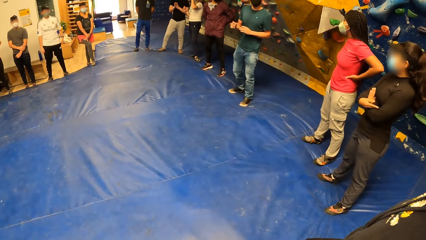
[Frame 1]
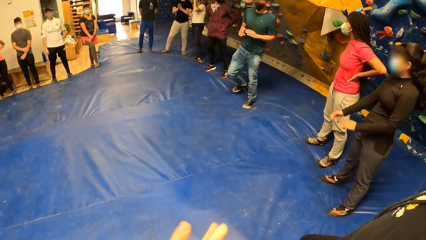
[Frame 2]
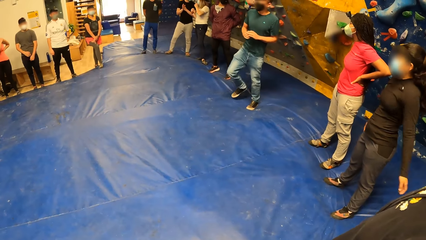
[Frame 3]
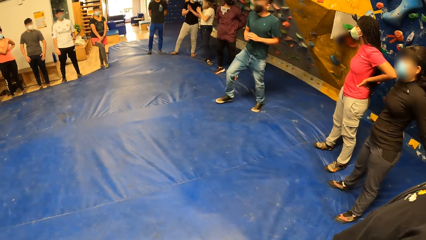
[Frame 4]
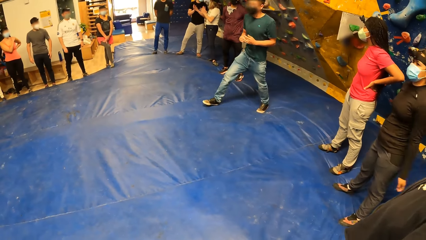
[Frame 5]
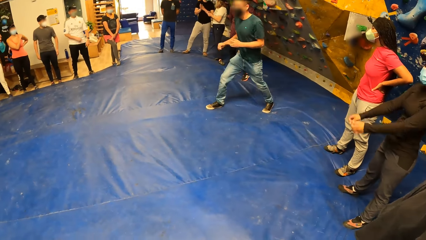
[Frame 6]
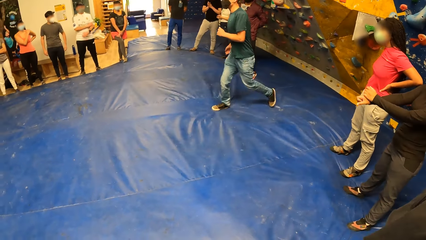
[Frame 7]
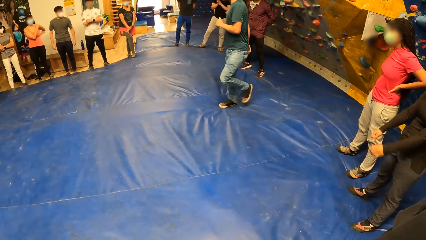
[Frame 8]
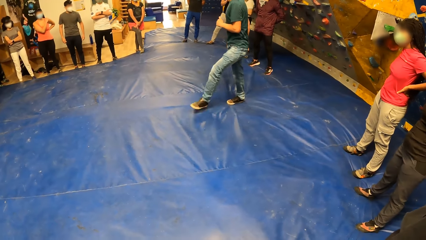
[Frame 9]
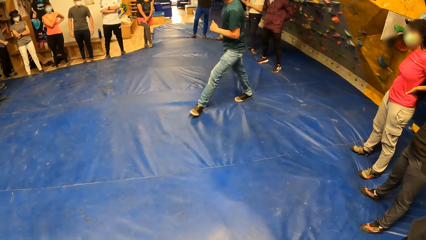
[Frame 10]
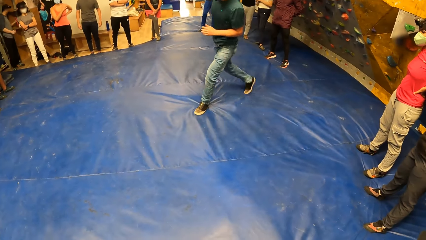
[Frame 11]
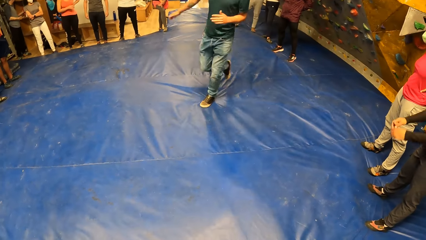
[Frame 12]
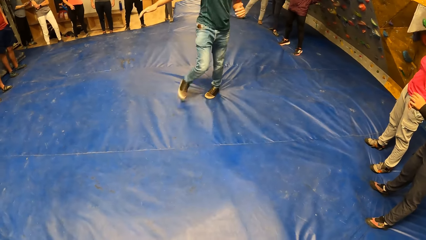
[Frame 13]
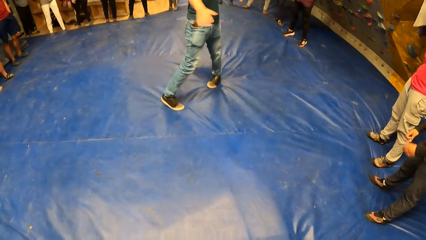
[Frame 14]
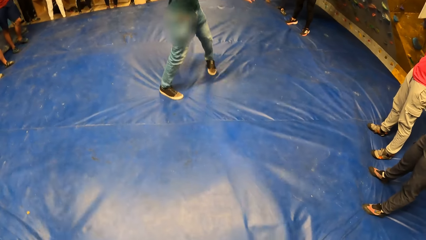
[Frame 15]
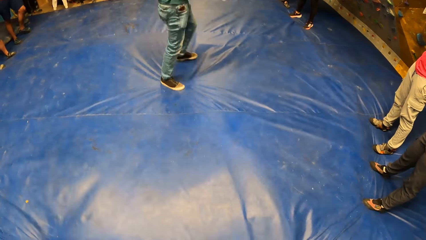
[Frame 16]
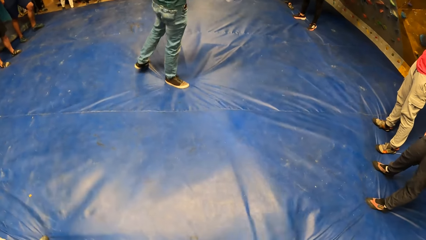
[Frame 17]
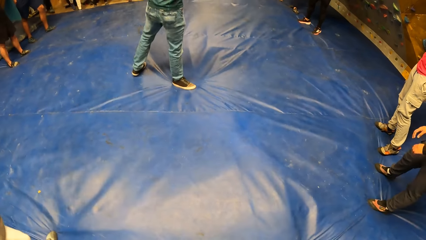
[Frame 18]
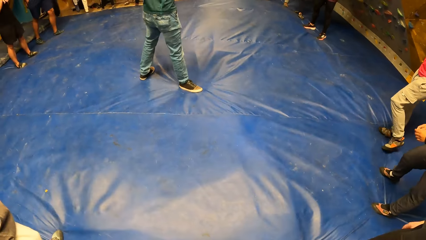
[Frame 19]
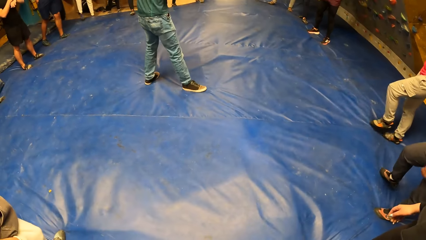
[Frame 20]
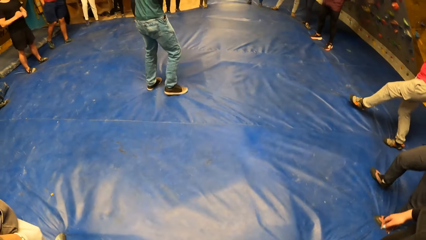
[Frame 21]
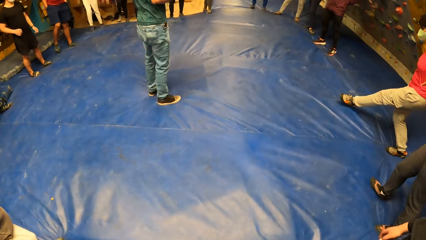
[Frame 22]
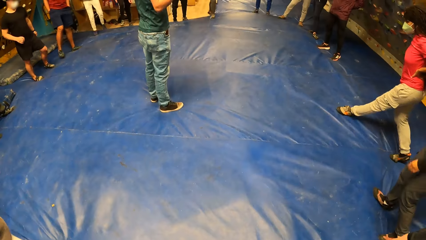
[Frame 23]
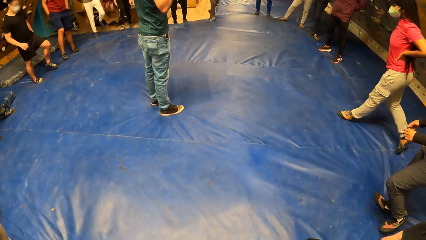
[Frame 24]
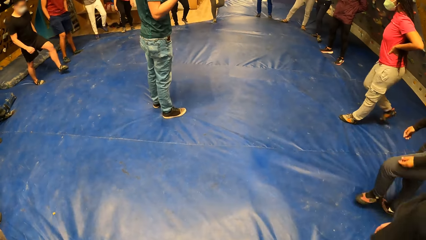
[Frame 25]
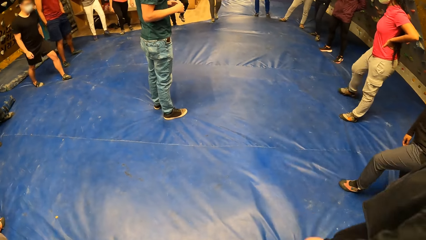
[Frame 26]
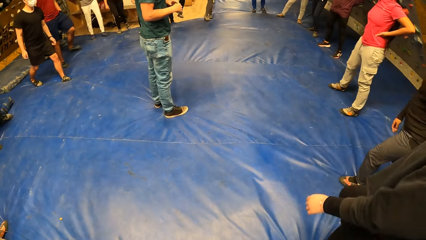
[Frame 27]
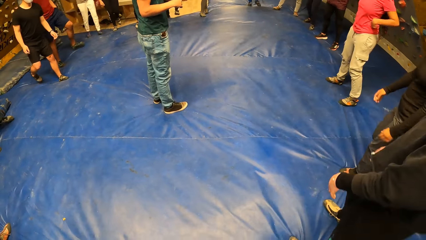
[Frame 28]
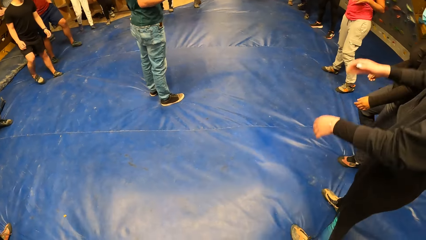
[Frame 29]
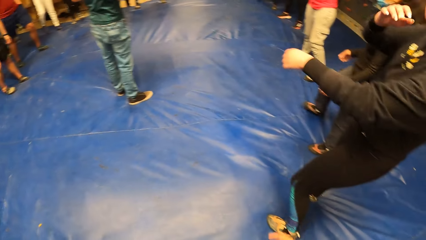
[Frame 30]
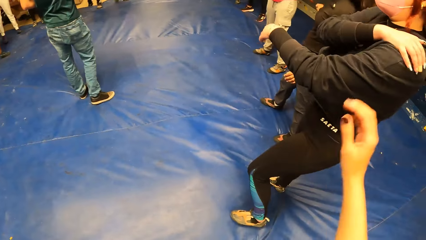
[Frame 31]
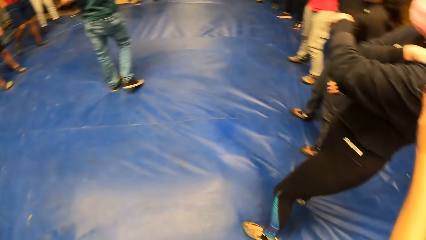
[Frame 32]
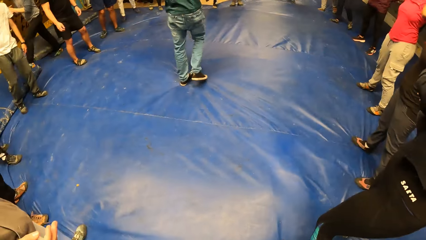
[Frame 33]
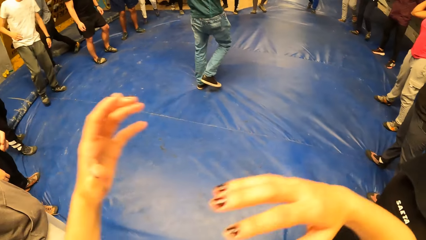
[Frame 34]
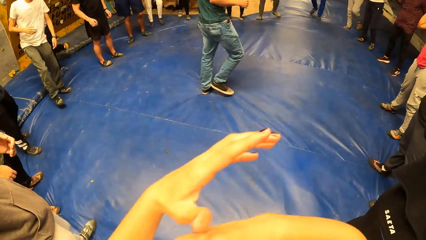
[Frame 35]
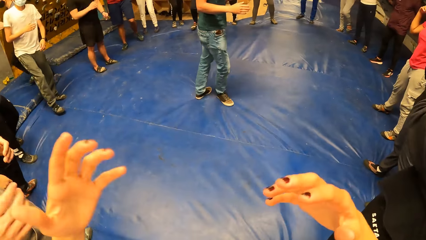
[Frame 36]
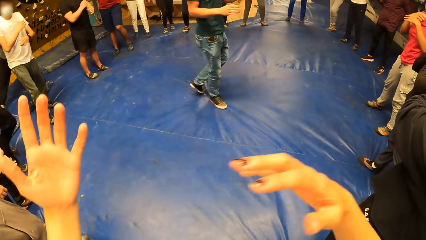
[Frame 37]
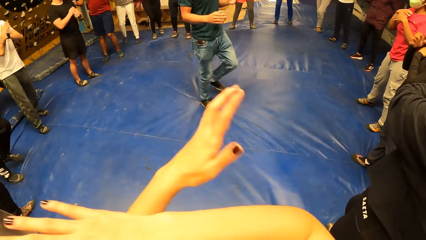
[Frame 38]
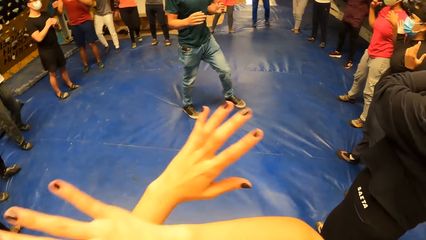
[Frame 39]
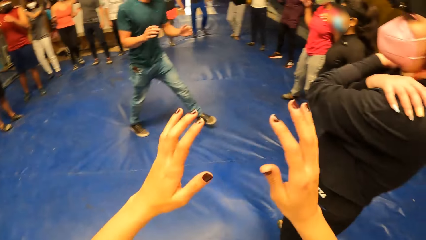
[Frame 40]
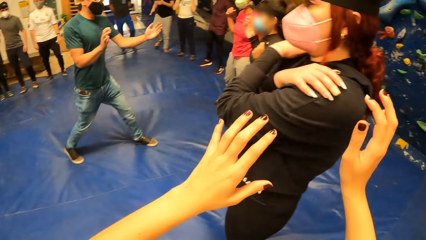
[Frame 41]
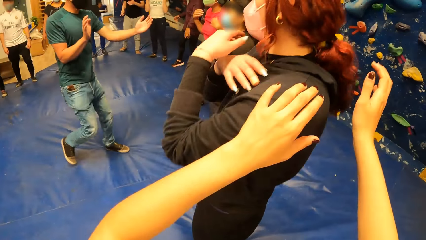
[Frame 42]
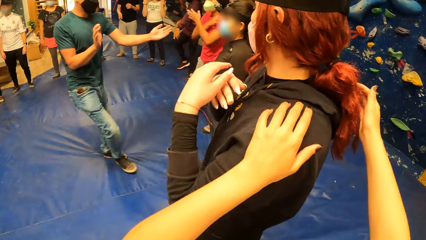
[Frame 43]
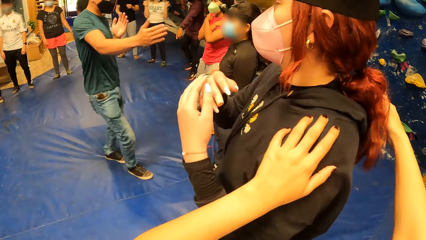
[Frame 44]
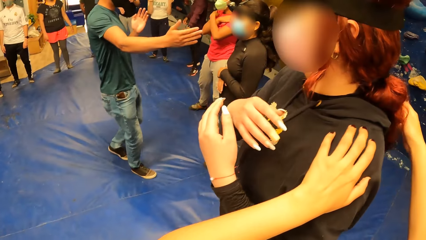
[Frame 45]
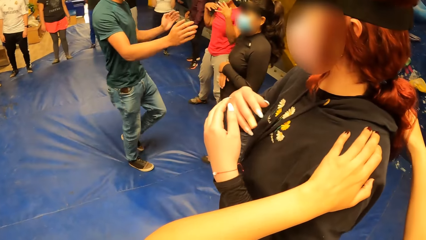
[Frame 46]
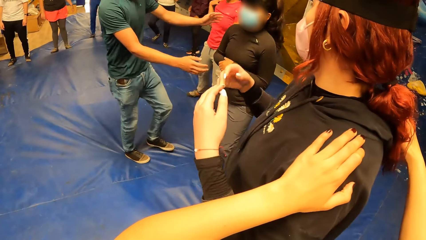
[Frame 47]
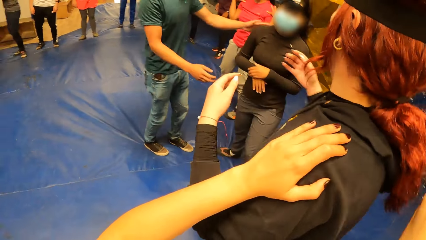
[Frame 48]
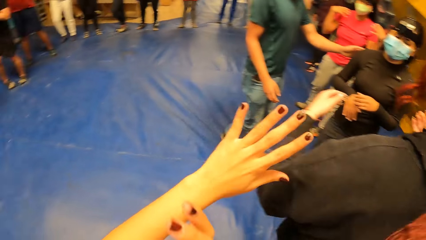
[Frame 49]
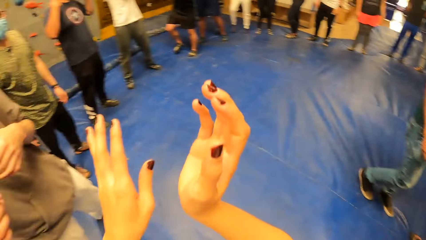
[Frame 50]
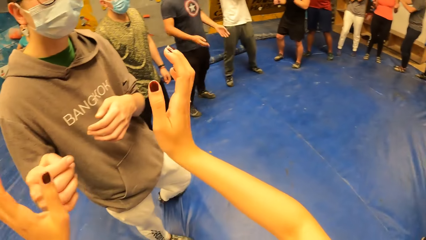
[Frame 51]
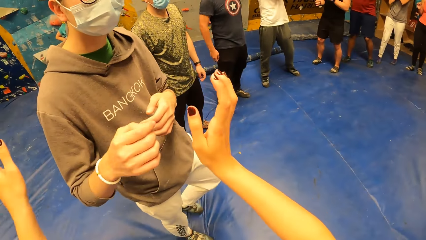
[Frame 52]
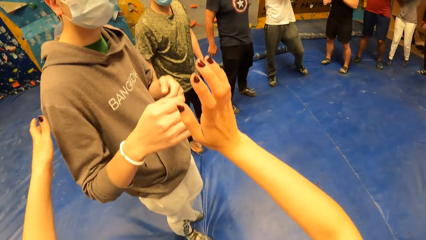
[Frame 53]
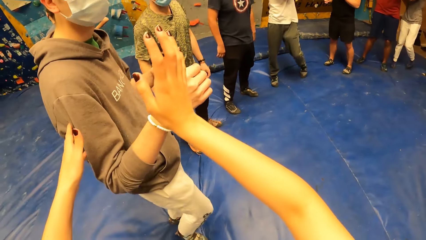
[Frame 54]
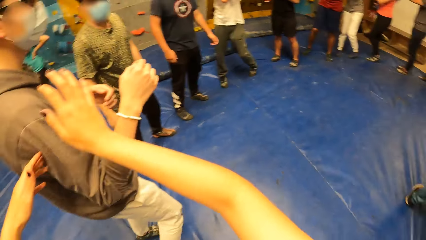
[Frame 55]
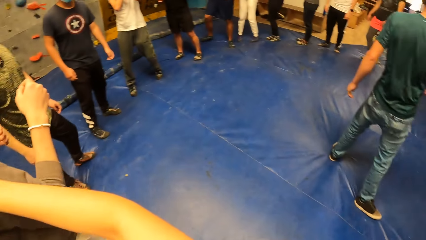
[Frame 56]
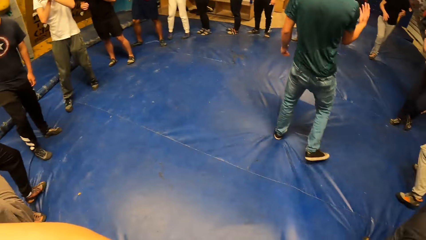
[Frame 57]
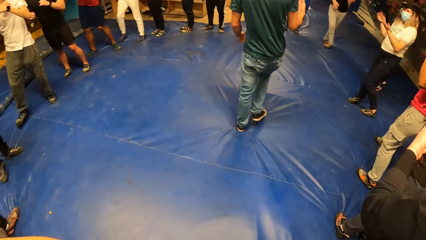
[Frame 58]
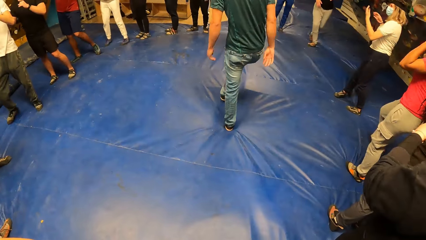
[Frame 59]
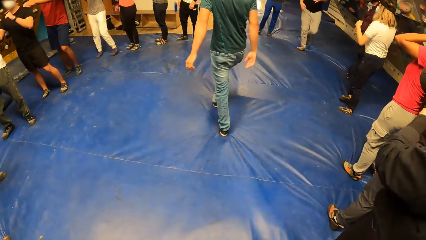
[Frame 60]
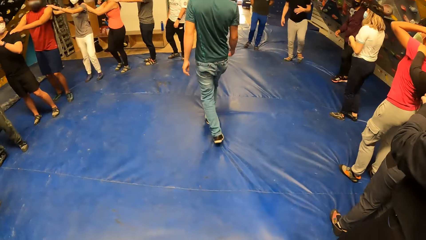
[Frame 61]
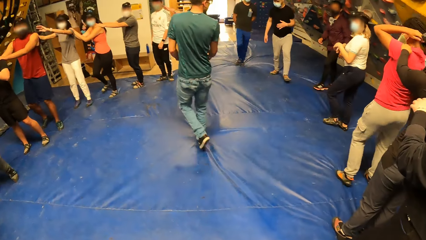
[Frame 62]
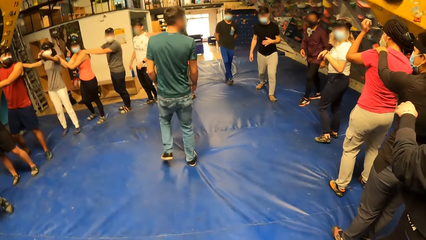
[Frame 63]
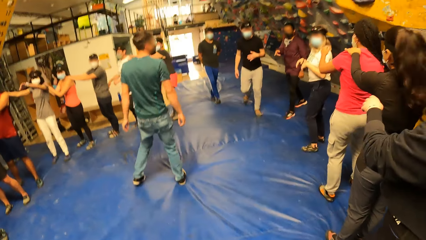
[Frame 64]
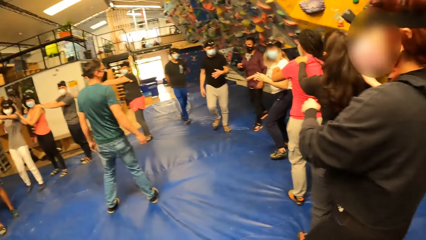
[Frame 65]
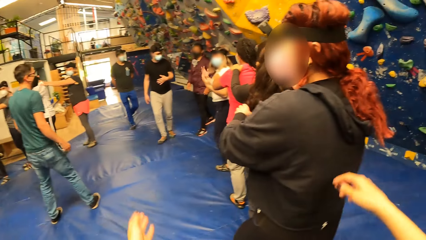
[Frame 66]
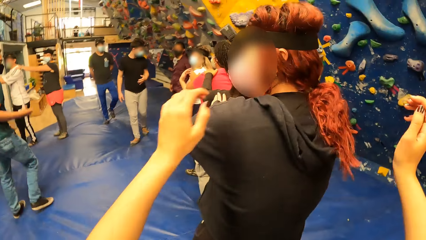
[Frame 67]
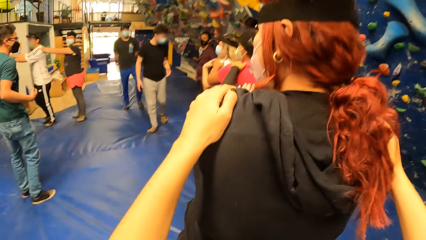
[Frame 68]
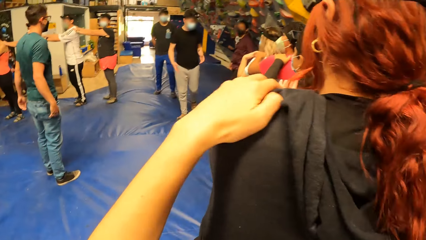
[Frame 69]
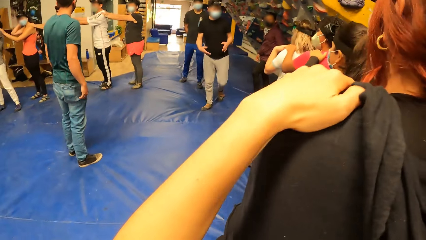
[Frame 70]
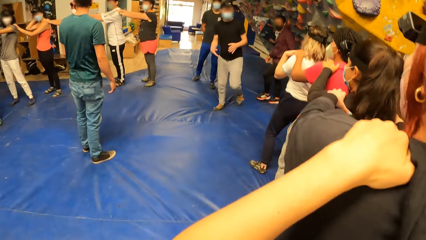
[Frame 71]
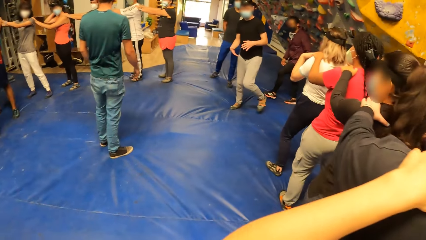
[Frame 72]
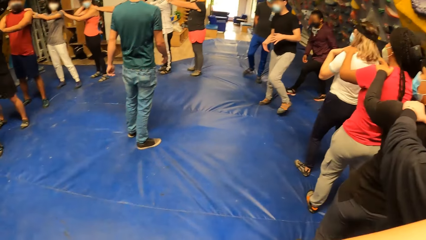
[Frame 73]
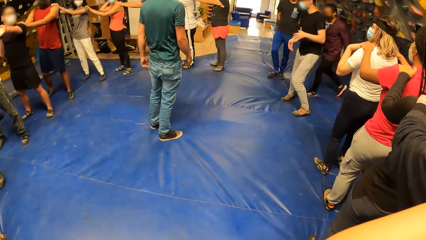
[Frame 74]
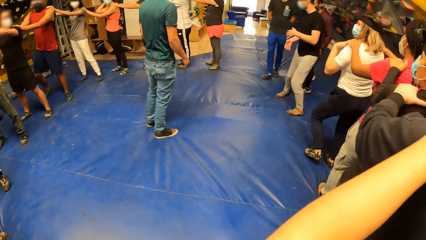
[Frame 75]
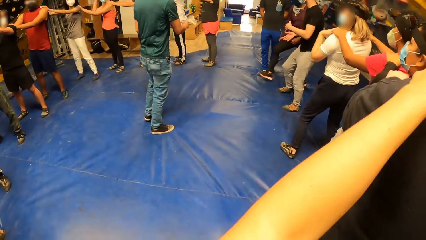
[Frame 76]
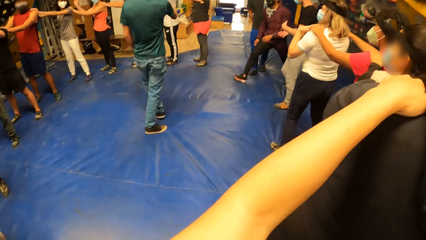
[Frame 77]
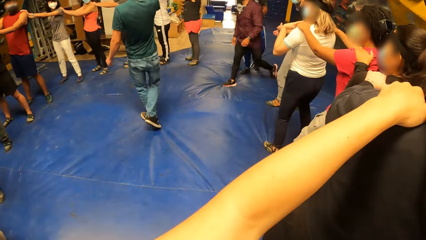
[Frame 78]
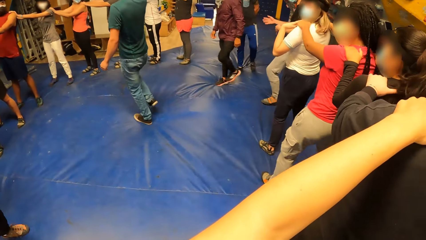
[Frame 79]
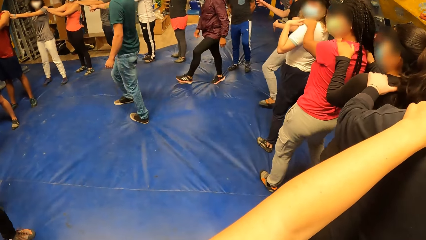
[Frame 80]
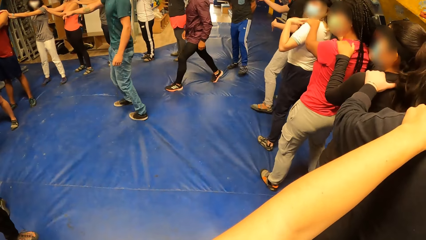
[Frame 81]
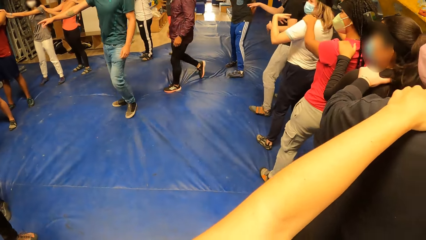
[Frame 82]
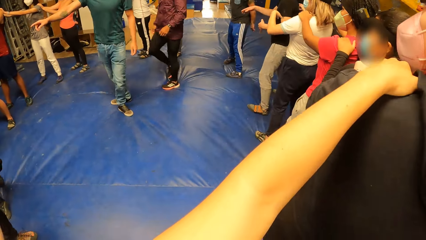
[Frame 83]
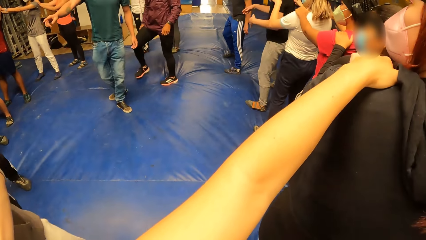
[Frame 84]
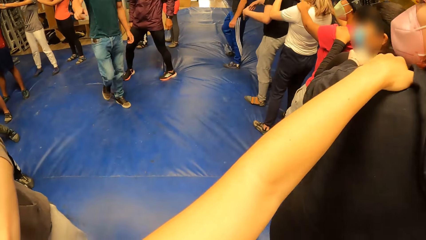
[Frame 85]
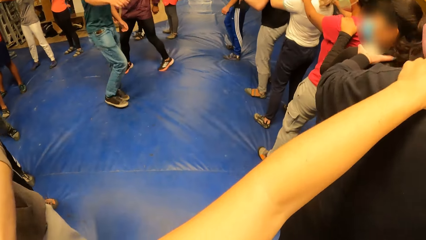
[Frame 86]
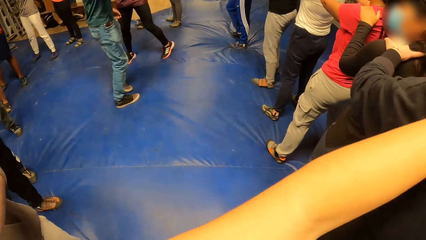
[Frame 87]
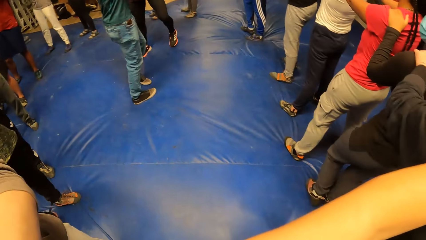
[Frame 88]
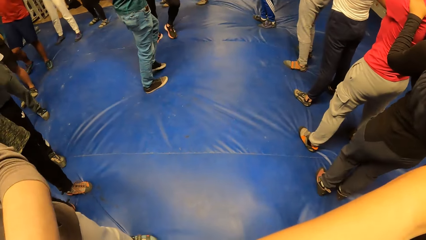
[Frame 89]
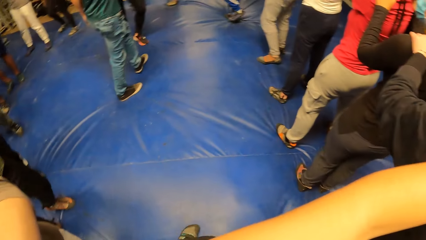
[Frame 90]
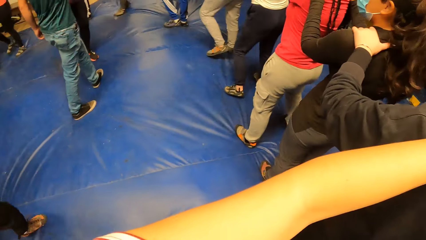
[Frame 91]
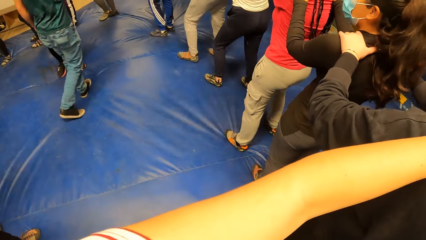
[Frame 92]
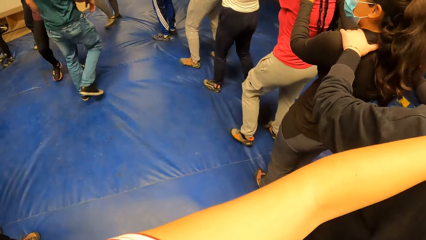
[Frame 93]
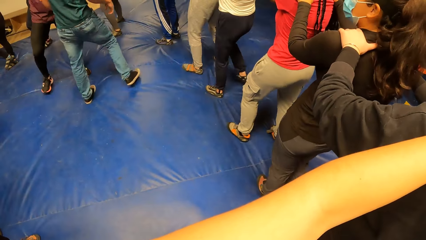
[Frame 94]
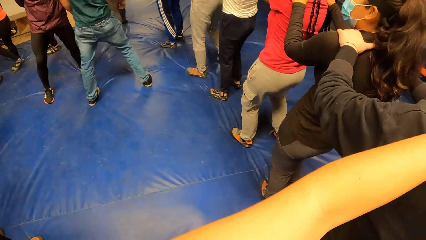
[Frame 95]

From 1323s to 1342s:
A woman swings both hands. The camera wearer stares at a man as he explains something with gestures. Another woman touches her left shoulder with her right hand. The camera wearer makes hand gestures. Another man interacts with the first woman. The camera wearer places both hands on the second woman's shoulders. She turns to a third man. She places her left hand on the third man's shoulder. She holds the third man's right hand. The first woman places her left hand on another woman's left shoulder. The camera wearer stares at the first man as he explains something with gestures. She places both hands on another woman's shoulders. The second man points his right hand to a group of people.
